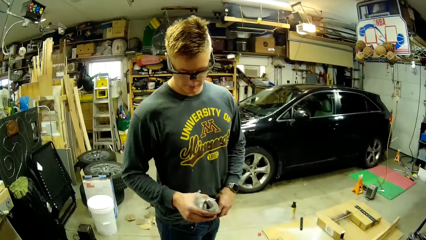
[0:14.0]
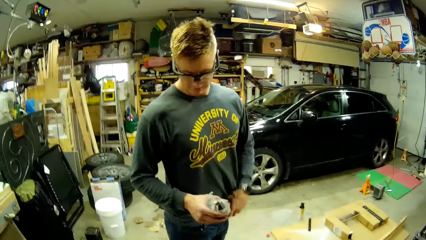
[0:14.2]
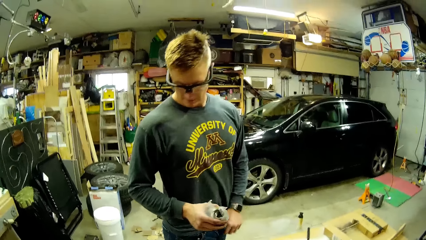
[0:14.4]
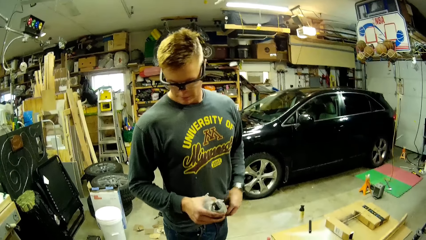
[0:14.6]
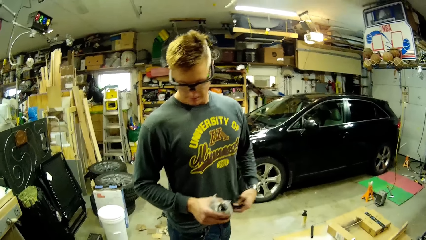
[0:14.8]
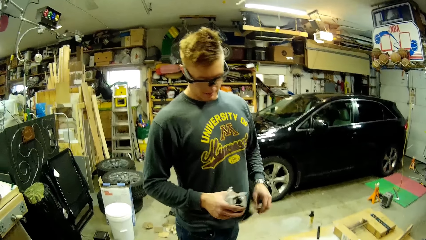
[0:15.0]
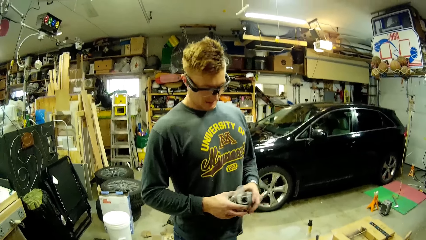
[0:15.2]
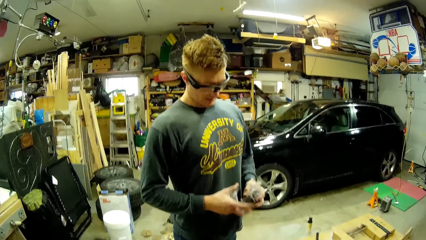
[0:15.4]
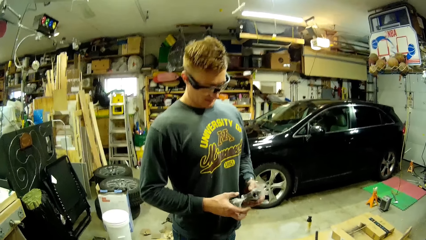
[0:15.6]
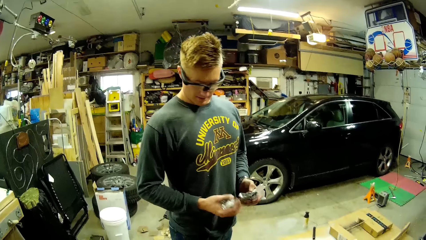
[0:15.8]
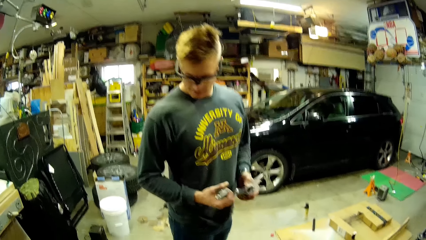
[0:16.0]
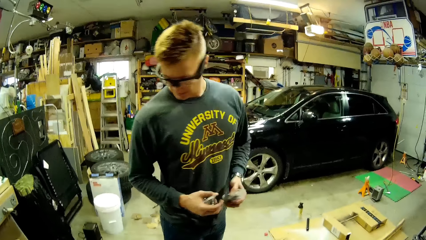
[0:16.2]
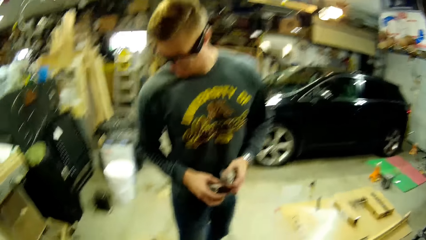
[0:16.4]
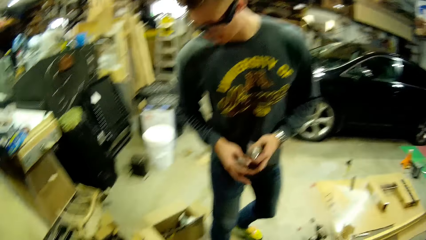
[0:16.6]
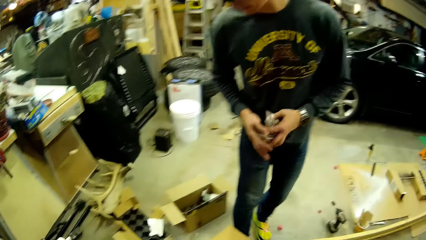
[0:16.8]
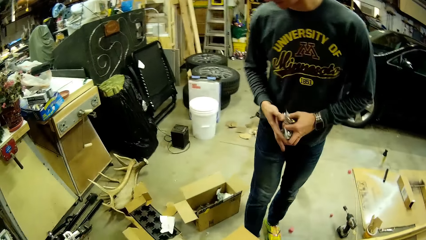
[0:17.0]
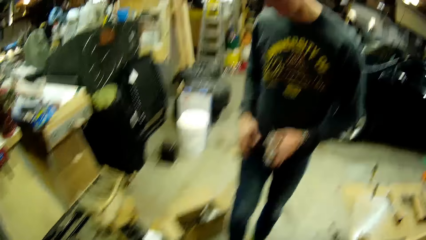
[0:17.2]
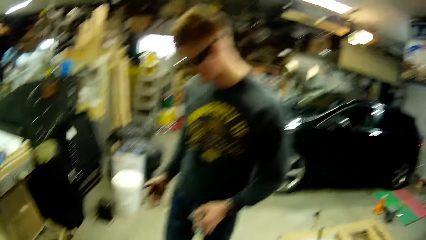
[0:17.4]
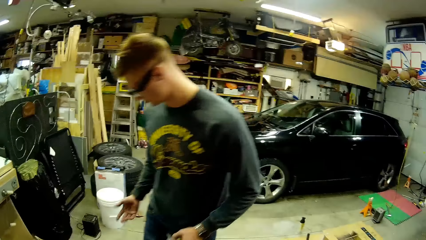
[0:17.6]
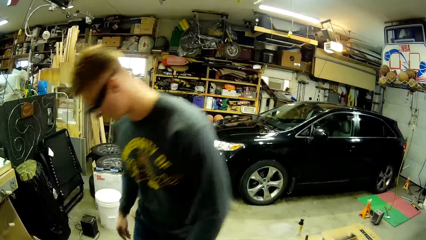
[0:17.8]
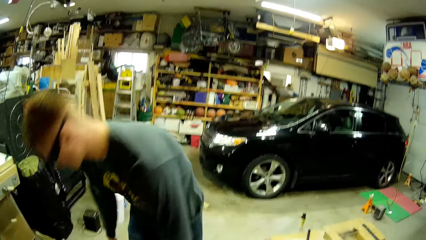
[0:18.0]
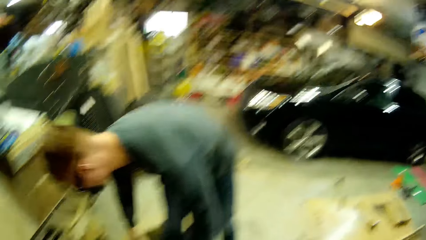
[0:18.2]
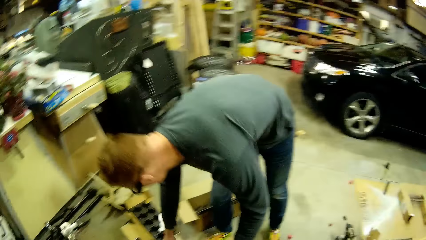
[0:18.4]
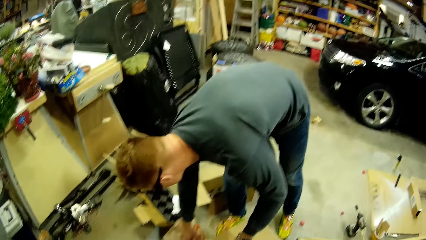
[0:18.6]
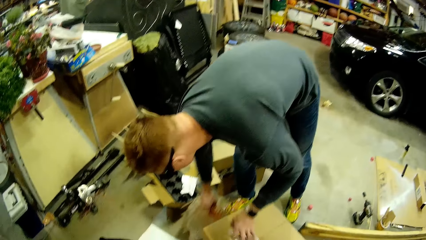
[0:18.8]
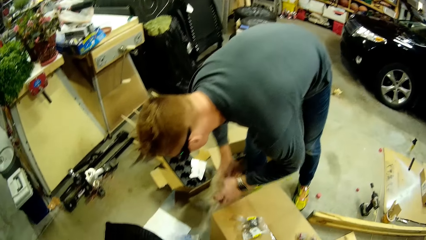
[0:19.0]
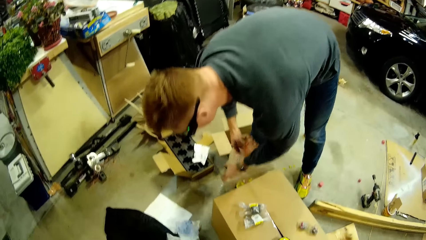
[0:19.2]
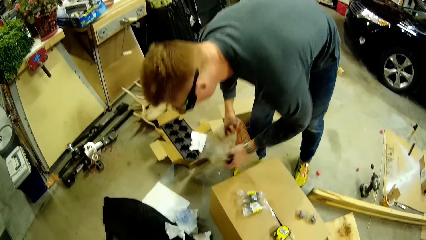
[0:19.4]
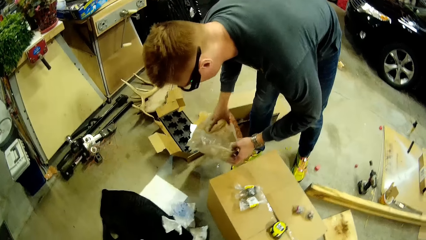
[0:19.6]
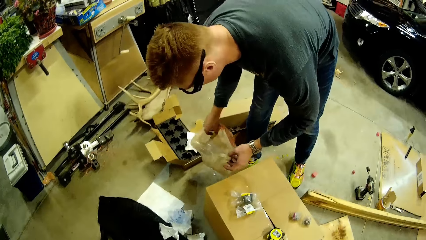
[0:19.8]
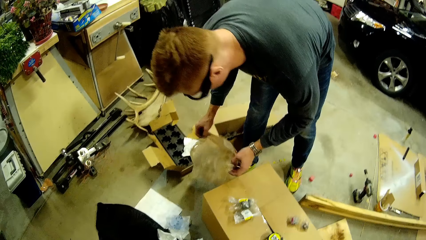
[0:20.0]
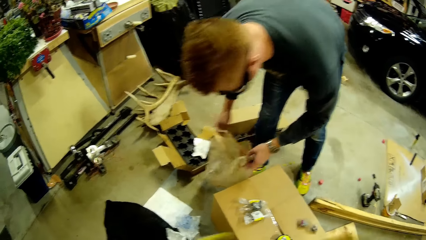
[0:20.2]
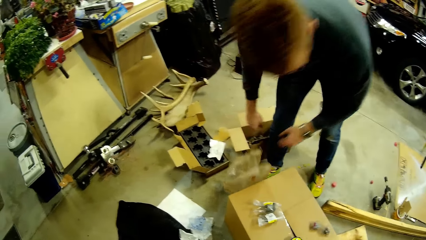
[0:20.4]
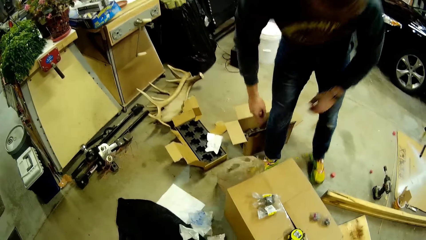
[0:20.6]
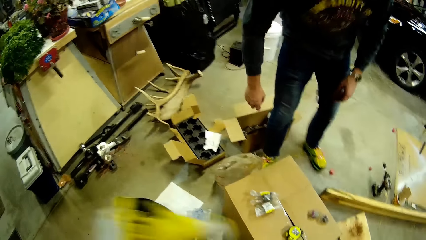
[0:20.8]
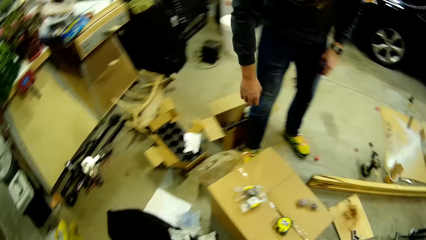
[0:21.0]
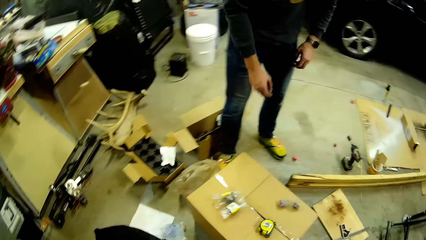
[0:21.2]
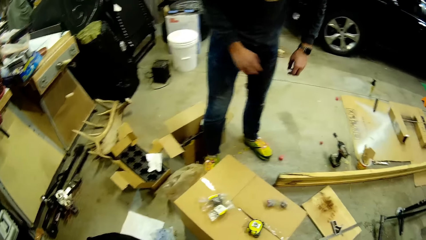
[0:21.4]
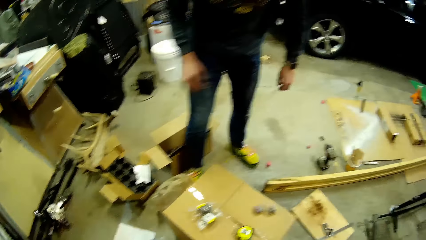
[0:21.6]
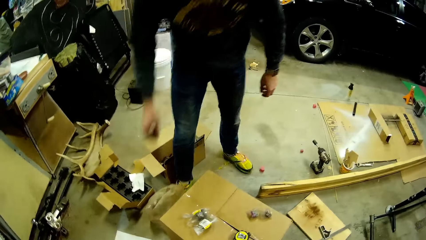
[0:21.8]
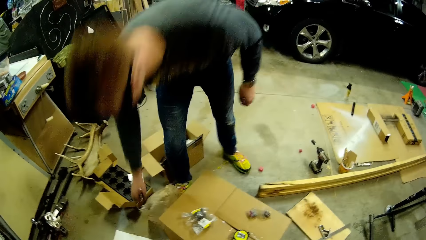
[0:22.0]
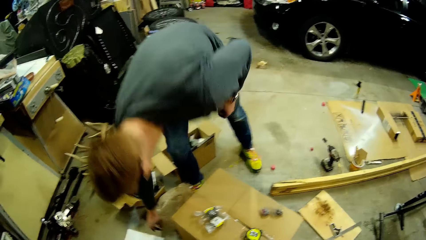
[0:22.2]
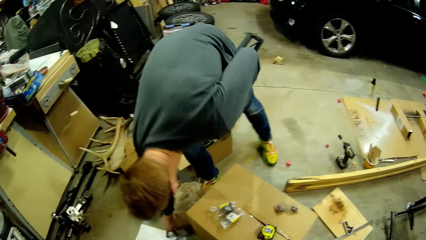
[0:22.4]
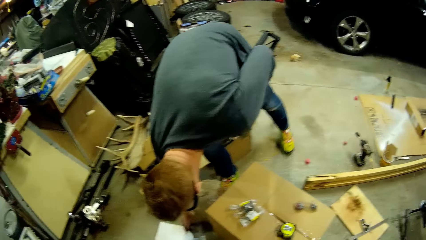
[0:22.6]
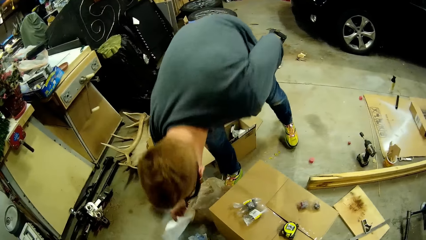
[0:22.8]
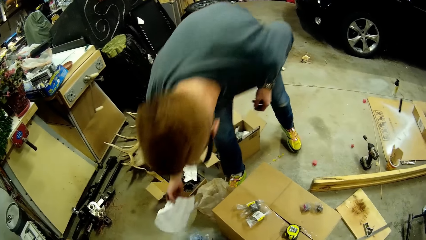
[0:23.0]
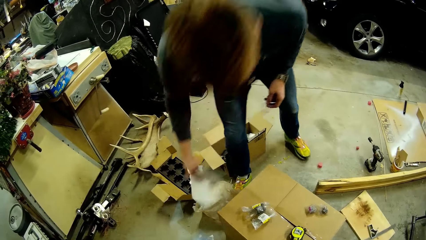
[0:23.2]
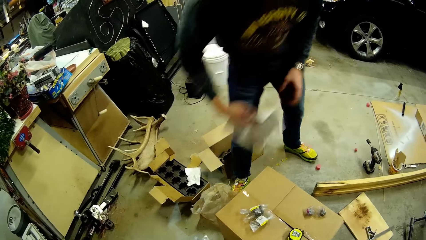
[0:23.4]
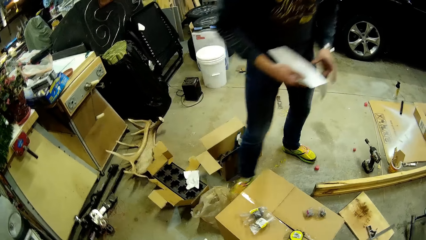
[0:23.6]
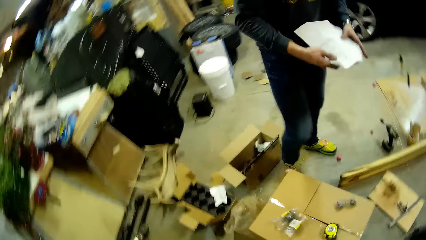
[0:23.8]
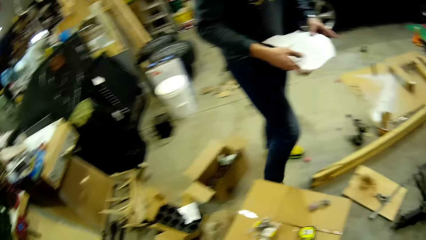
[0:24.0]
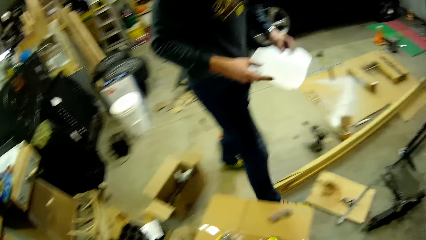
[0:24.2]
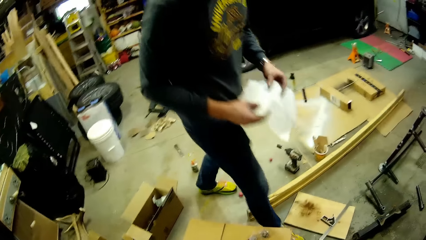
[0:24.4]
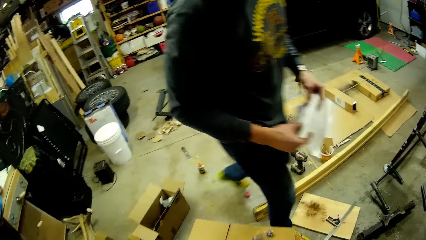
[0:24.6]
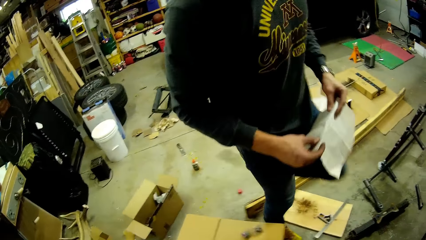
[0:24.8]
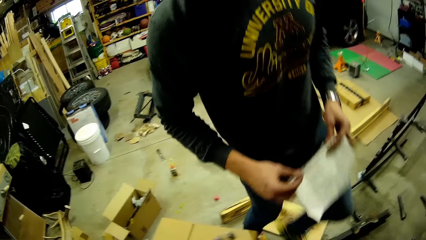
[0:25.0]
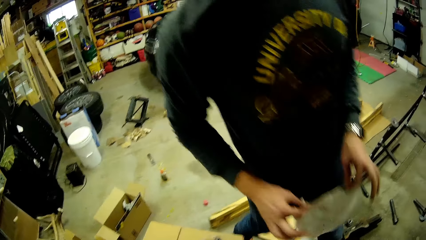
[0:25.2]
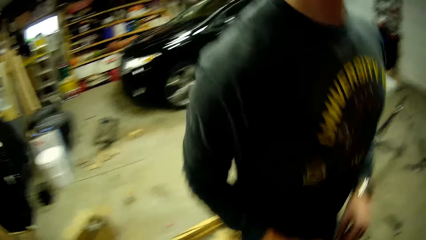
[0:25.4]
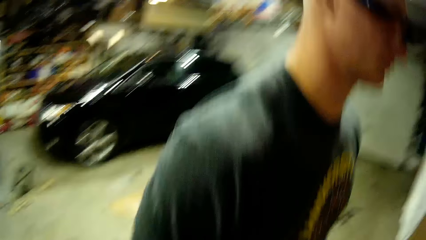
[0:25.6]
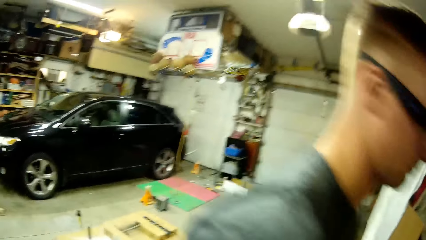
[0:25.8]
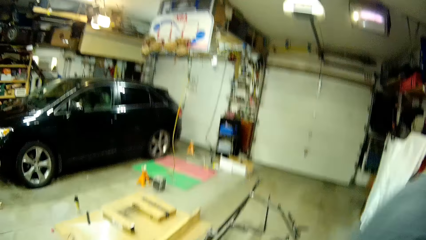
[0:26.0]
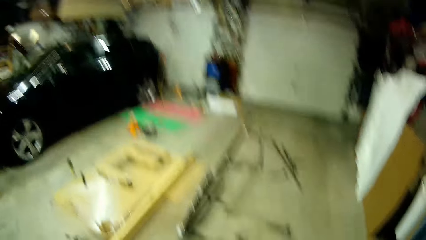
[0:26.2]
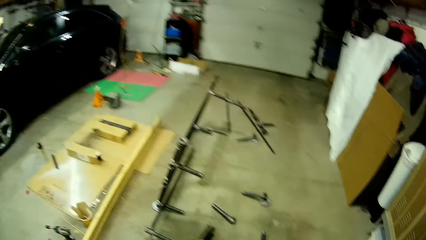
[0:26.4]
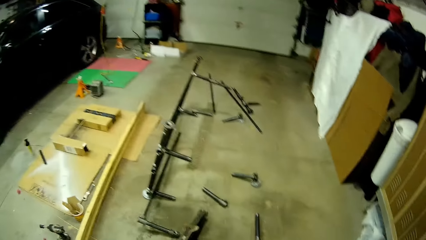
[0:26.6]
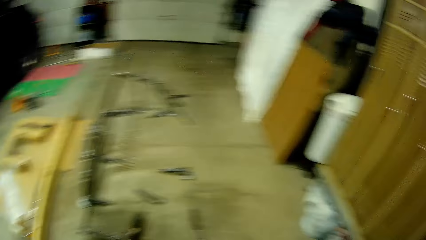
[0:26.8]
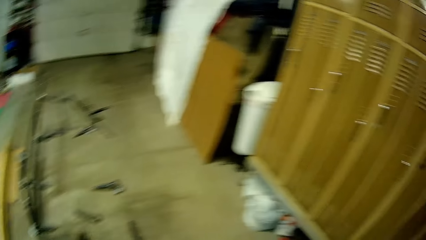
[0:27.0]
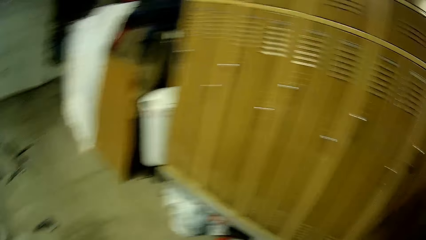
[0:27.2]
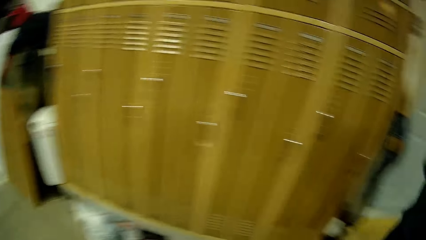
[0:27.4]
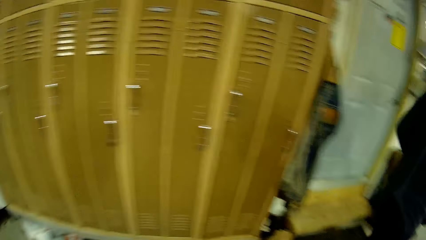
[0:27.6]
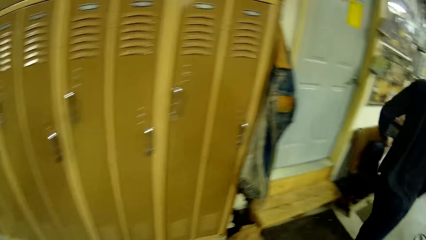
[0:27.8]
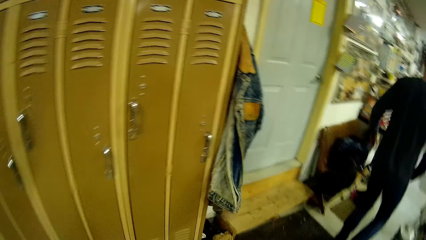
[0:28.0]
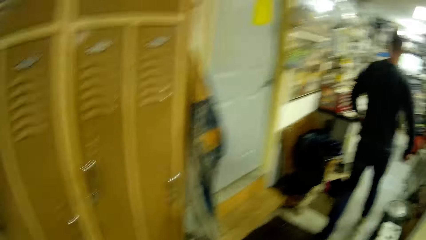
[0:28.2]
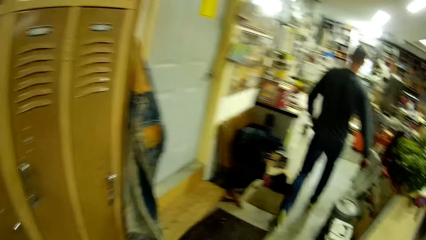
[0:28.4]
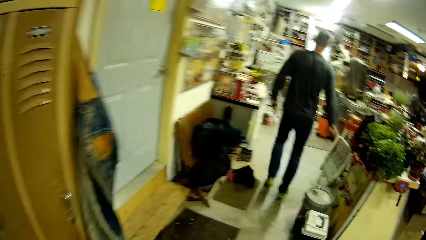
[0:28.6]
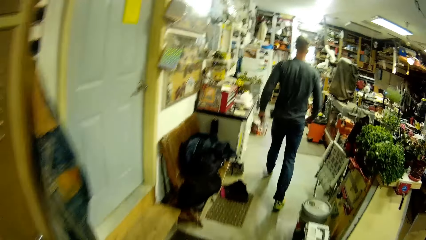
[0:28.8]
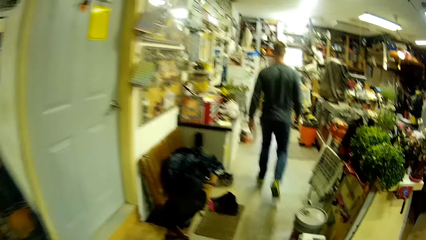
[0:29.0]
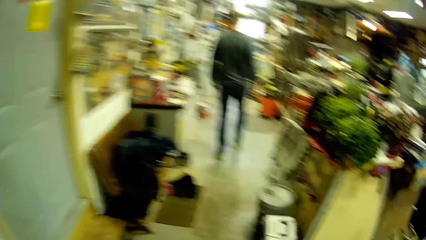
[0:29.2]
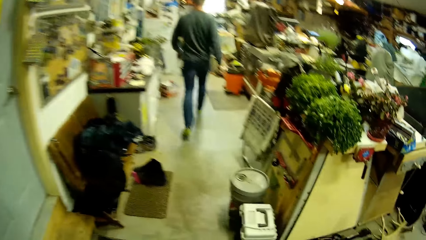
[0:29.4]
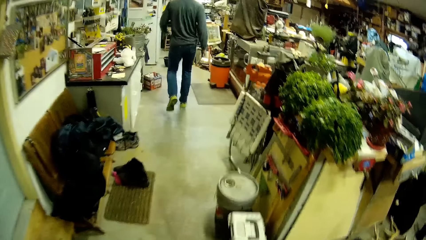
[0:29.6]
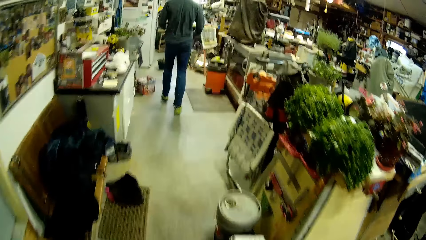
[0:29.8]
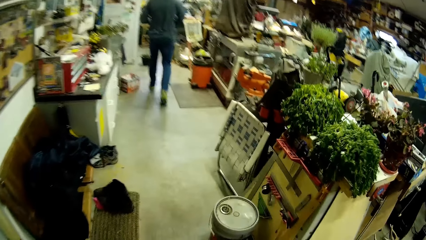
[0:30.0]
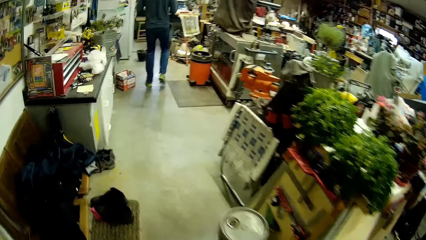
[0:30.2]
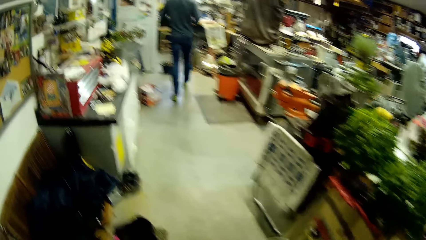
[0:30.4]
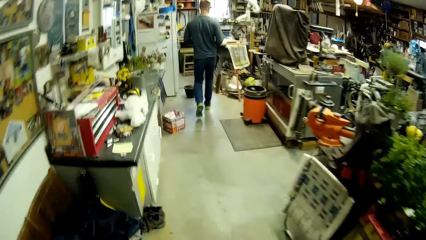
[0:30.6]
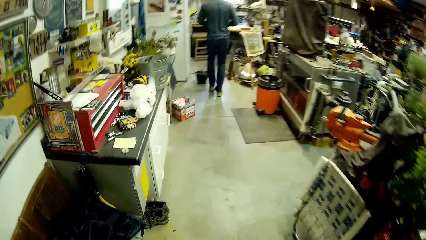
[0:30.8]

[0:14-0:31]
The man moves the ring in his right hand to his left hand. The man moves both rings to his left hand. The man picks up a nylon from the ground in the workshop with his right hand. The man drops the rings in his left hand on a carton. The man holds the nylon with both hands. The man drops the nylon on the ground in the workshop with his right hand. The man picks up a paper from the ground in the workshop with his right hand. The man walks to a workstation. The man walks towards a table.
